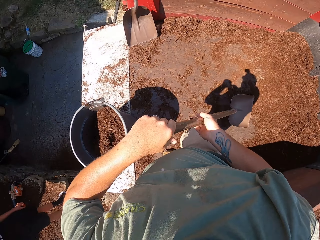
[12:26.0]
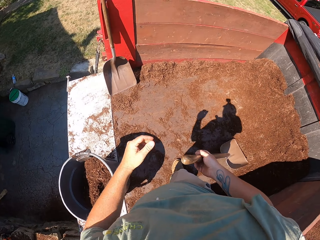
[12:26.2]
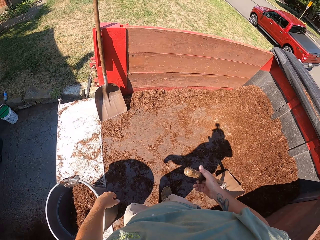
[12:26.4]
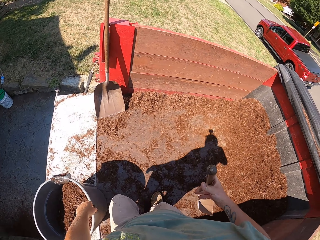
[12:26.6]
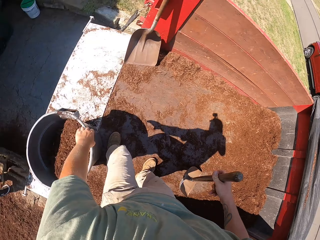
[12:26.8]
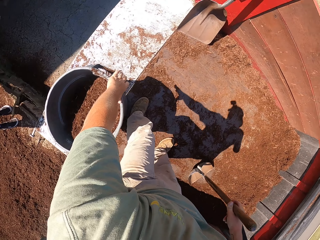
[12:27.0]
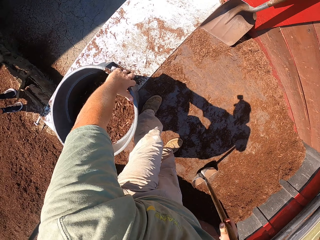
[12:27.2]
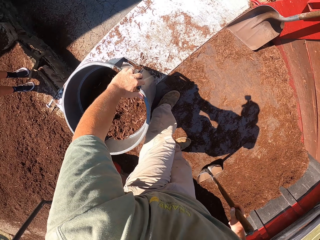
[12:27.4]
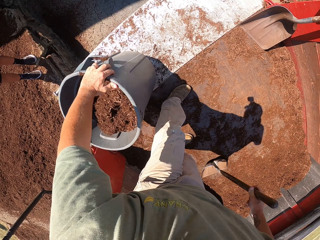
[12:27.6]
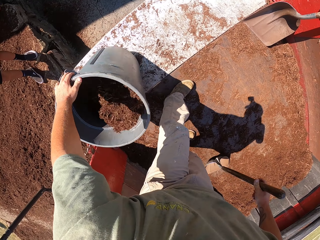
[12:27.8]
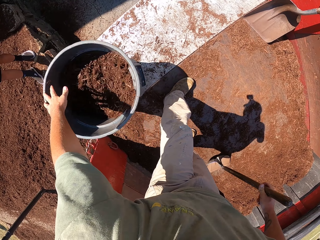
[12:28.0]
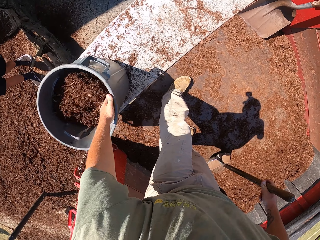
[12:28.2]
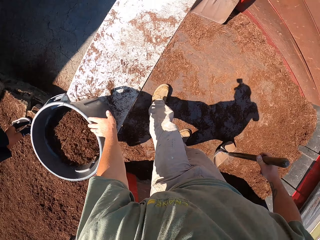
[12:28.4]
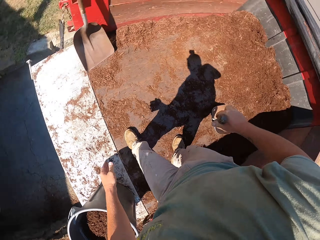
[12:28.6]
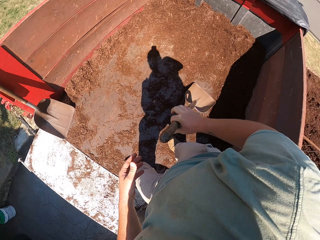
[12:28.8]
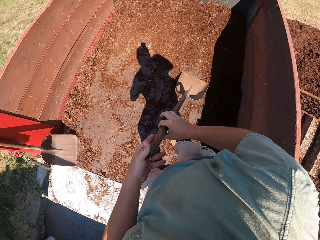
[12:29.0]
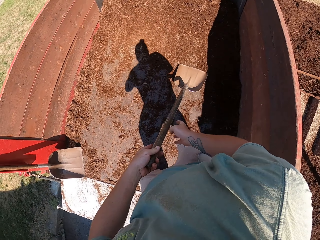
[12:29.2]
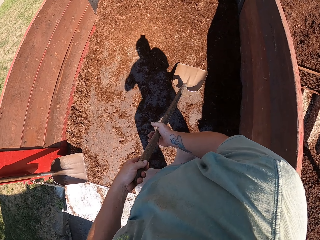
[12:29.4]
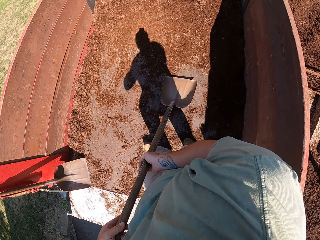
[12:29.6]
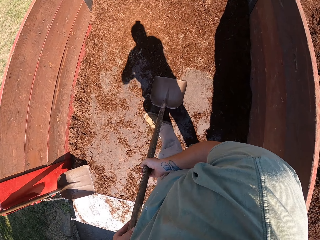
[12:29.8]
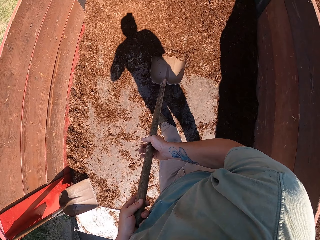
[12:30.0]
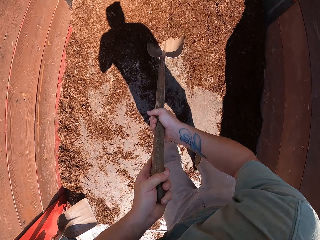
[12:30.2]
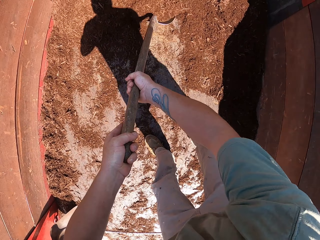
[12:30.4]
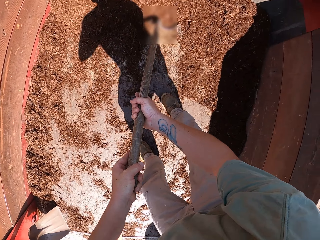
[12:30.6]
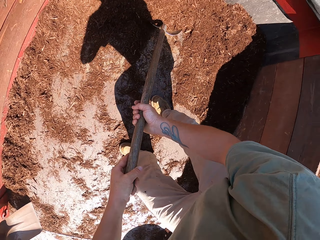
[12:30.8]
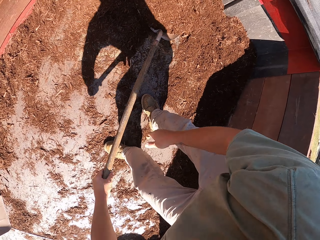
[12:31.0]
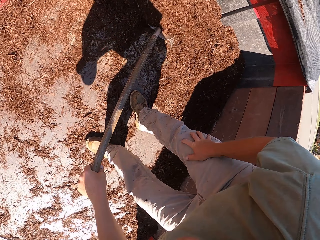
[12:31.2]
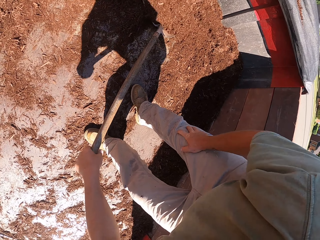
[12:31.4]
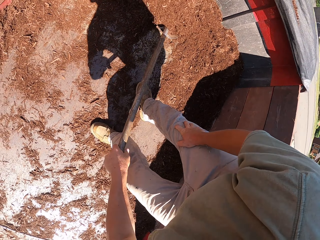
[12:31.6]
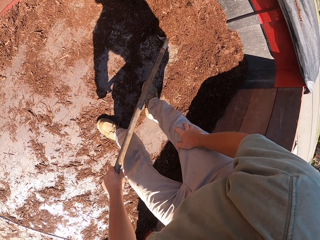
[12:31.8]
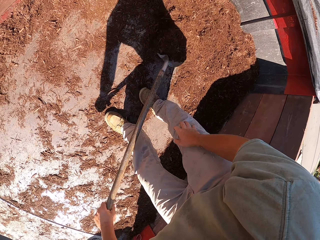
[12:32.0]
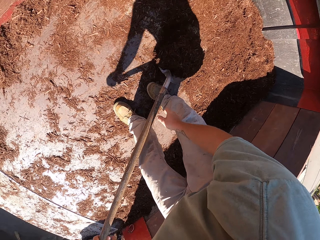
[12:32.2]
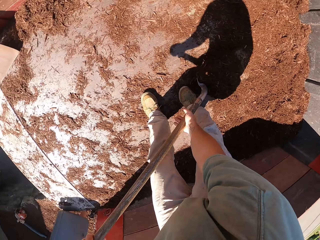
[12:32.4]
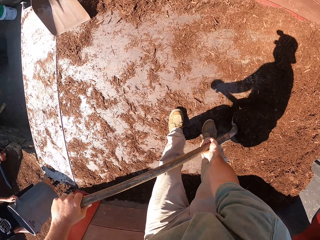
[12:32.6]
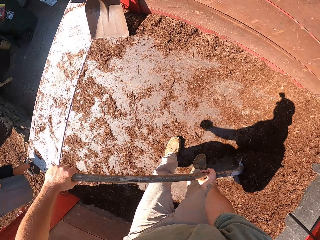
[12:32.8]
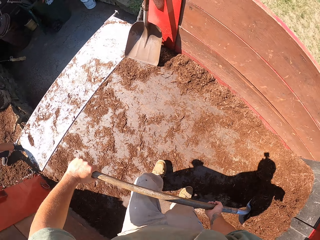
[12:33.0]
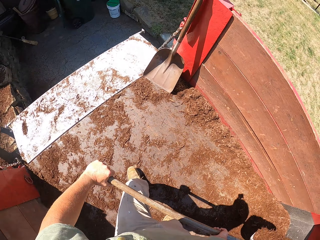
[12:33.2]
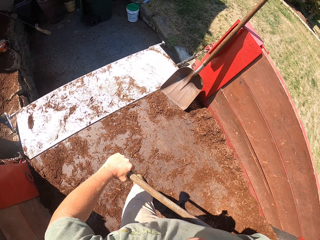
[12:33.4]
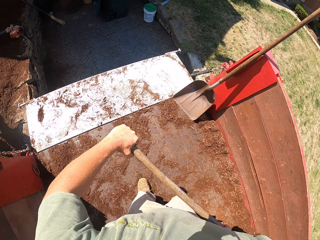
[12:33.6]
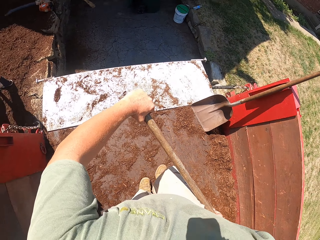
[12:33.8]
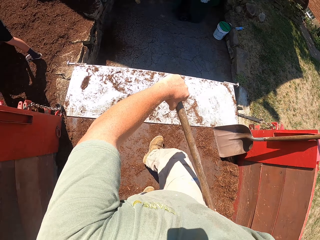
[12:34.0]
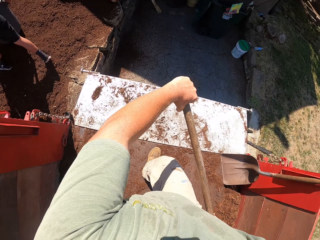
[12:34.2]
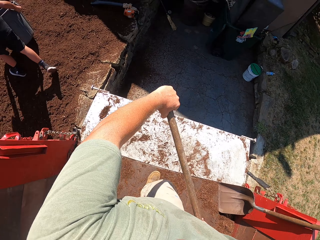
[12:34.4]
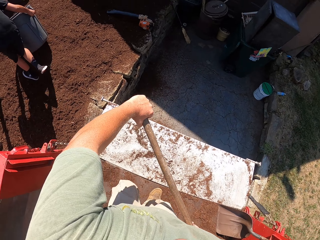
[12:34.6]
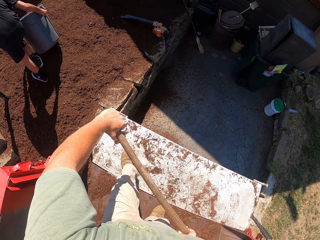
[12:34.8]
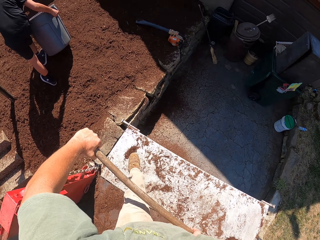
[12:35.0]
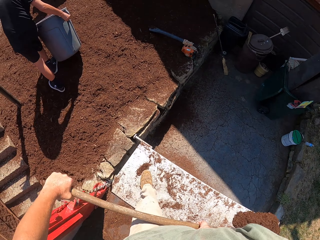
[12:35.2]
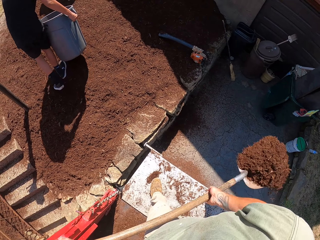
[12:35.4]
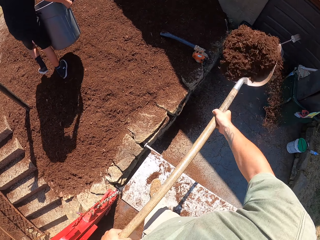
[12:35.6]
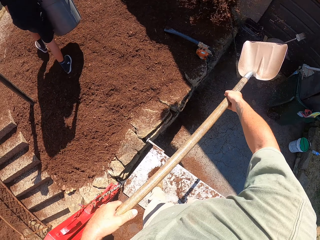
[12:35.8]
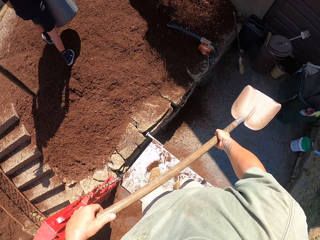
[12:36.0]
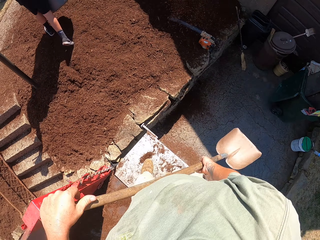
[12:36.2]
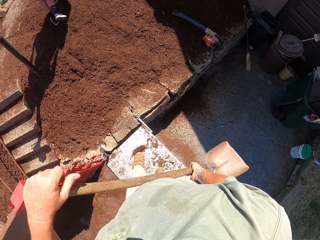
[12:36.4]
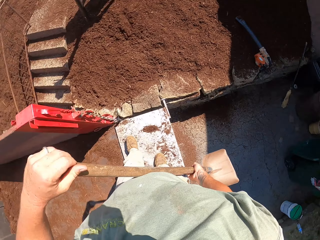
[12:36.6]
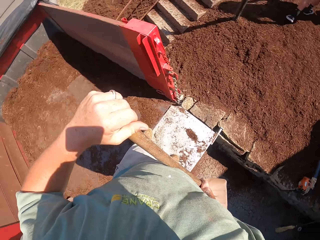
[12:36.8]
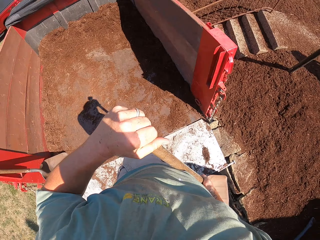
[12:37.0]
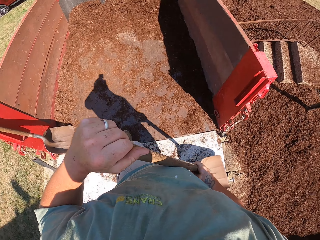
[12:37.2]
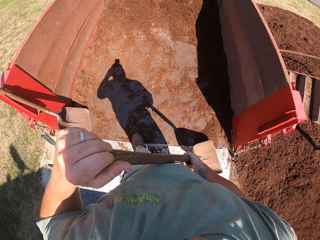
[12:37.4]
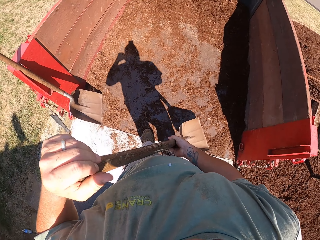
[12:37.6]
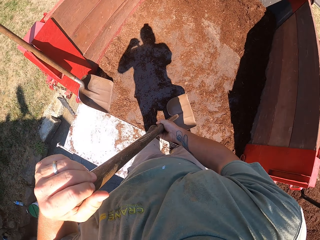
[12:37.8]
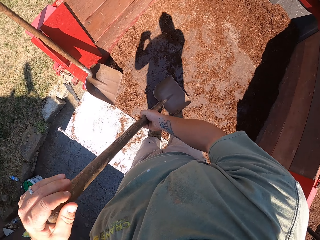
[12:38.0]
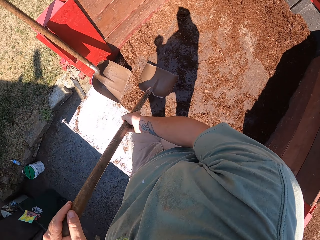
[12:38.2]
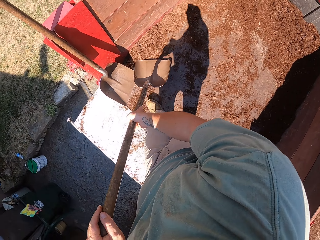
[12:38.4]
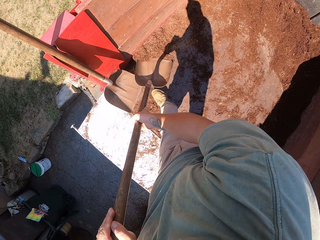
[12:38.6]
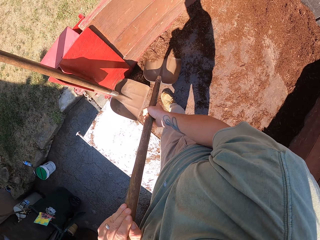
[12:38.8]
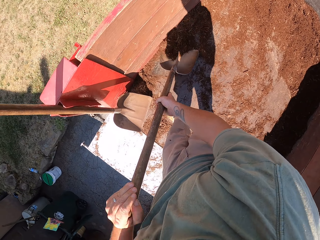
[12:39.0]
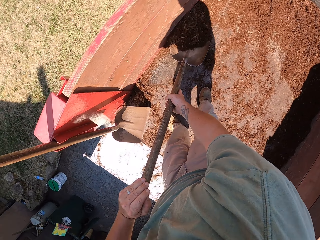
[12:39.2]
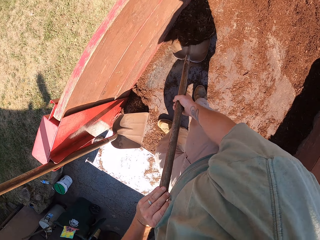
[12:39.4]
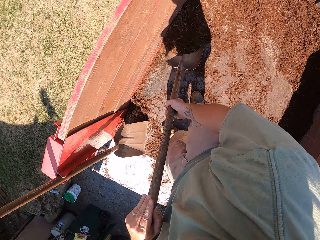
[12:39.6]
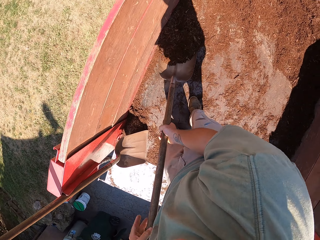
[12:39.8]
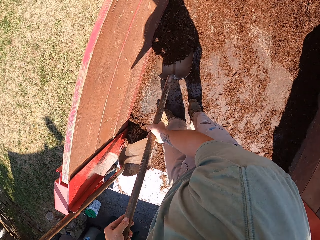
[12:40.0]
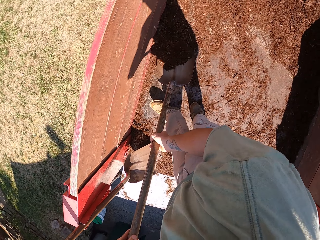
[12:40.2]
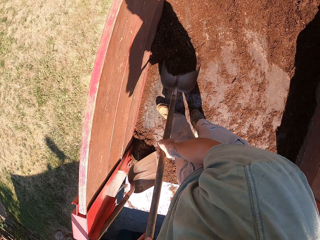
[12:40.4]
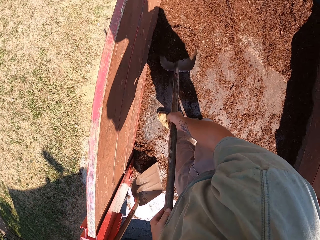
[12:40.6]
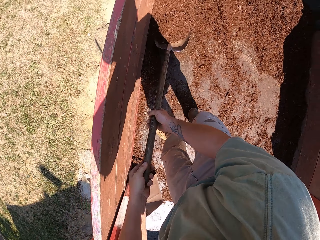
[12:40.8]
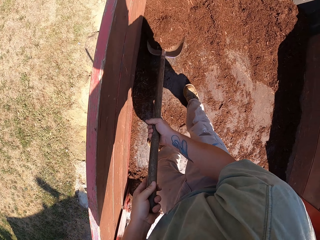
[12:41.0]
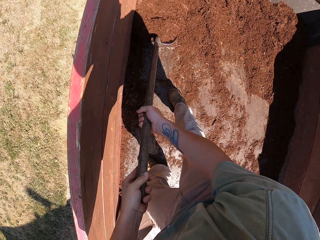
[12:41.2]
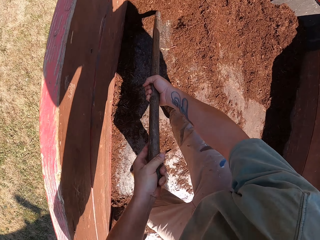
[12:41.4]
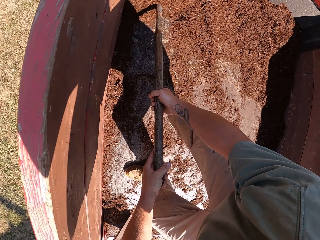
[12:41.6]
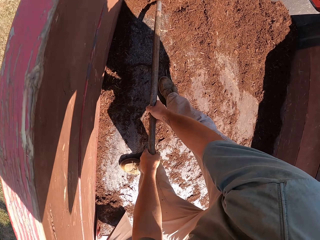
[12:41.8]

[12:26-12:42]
The camera wearer rolls the bin. They give a man a tin of sand. The man carries the bin. The camera wearer pours out the soil on the ground with the shovel.

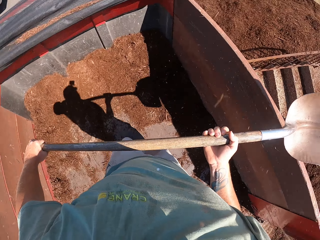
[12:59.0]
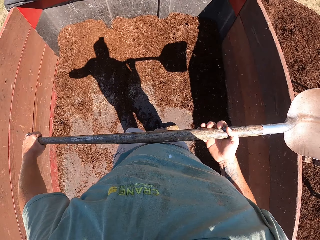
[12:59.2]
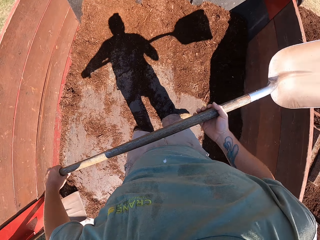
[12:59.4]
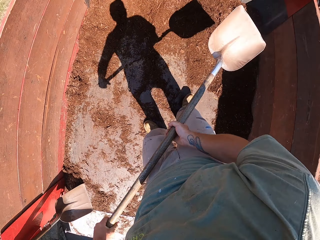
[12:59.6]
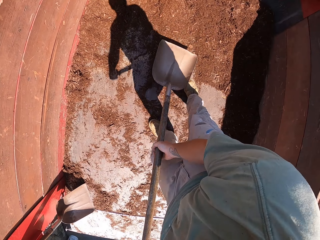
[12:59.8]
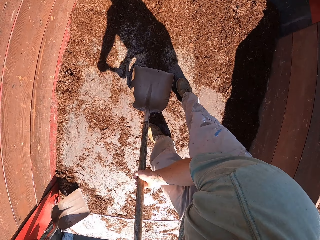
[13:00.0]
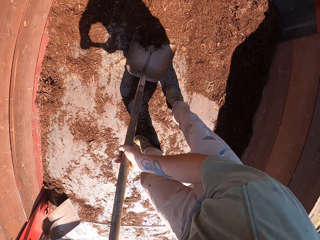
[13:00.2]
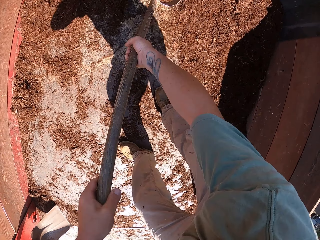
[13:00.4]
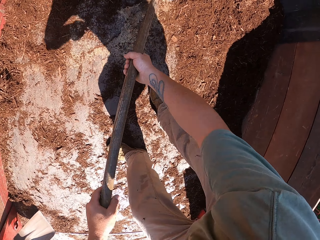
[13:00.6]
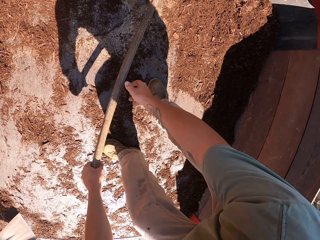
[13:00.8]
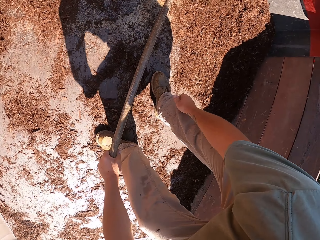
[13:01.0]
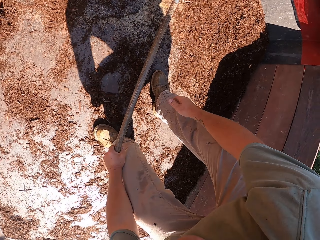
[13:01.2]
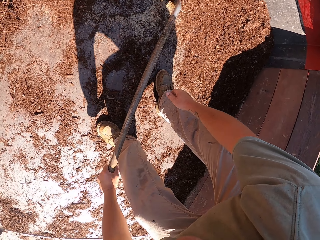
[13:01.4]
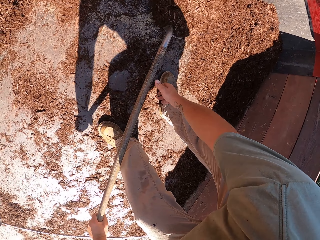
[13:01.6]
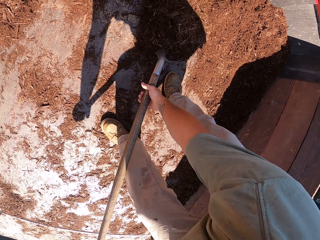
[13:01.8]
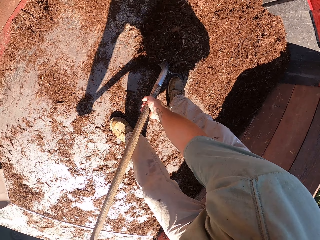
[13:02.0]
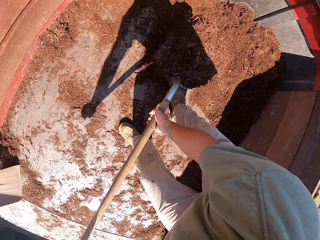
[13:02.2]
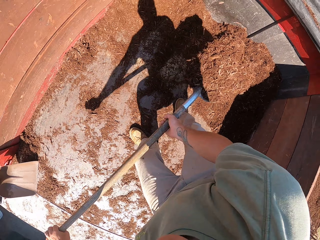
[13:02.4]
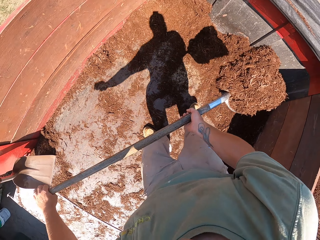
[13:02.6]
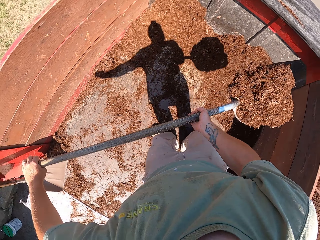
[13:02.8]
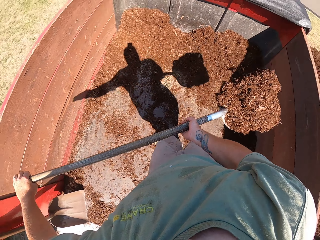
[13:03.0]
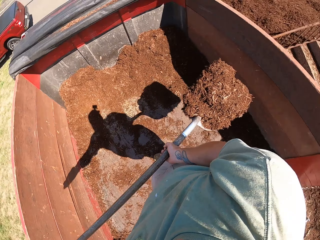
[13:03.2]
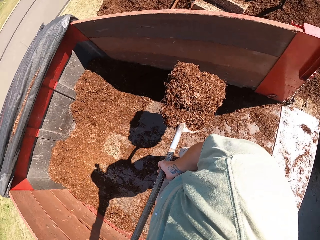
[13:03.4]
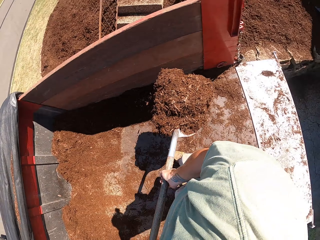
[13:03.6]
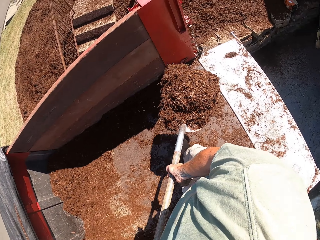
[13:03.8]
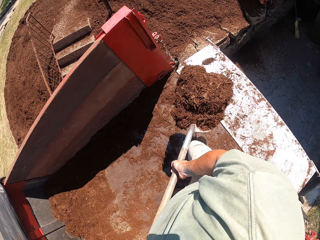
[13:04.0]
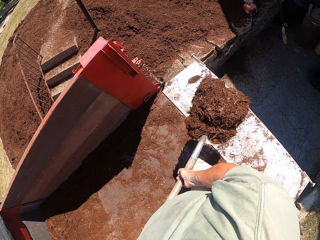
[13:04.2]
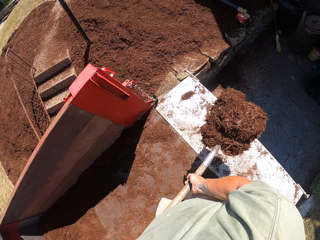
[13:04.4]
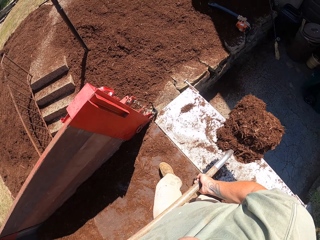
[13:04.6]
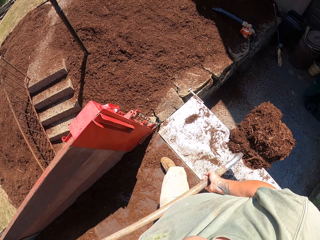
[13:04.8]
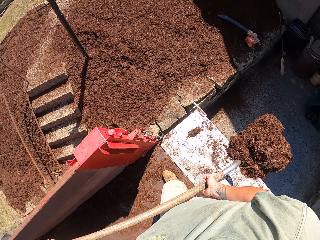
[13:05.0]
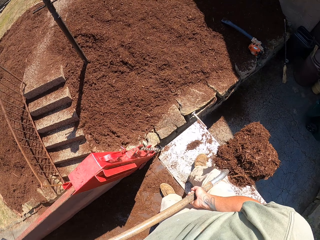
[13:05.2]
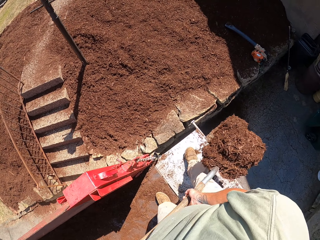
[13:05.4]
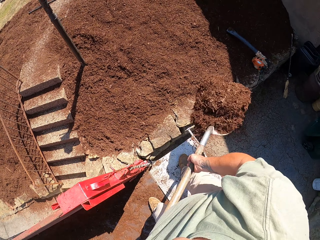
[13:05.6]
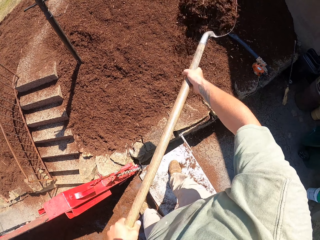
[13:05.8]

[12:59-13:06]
The camera wearer scoops sand from the truck with a spade.
